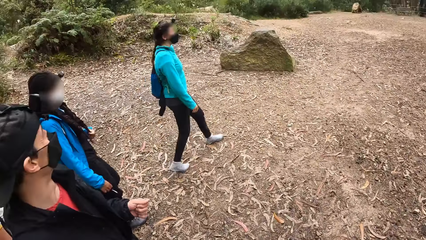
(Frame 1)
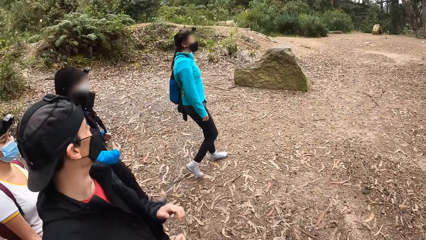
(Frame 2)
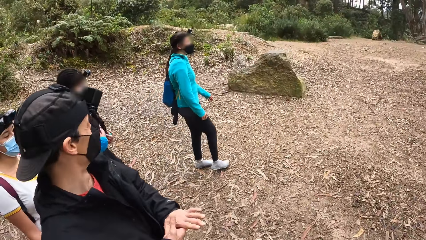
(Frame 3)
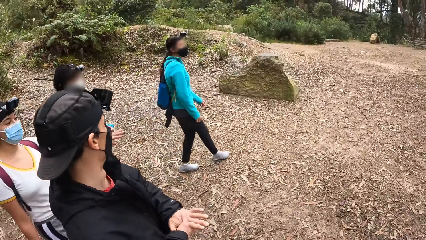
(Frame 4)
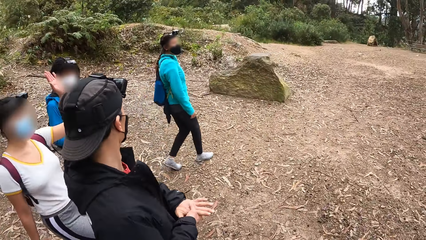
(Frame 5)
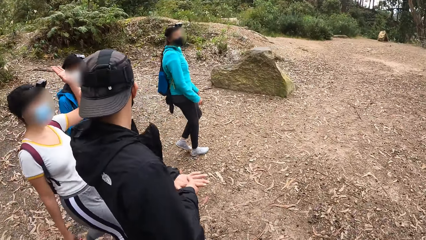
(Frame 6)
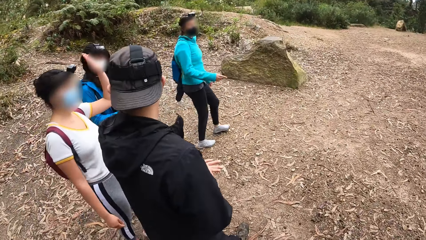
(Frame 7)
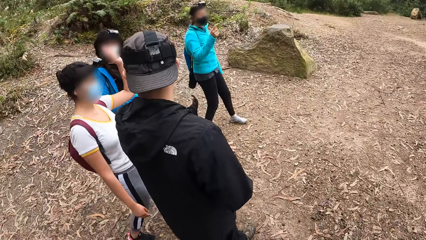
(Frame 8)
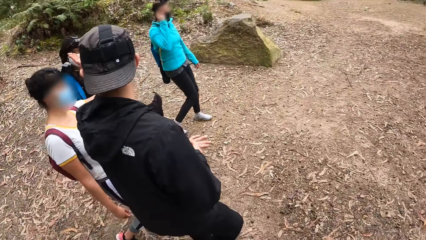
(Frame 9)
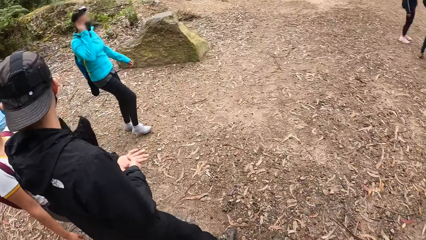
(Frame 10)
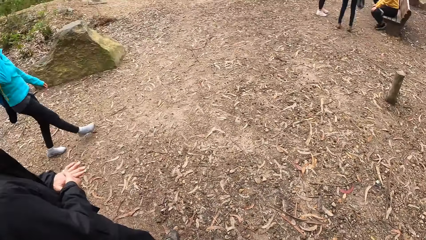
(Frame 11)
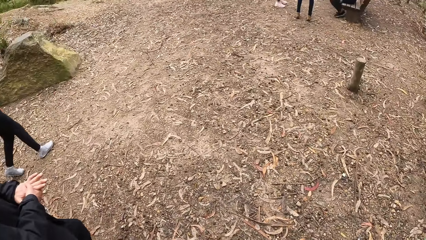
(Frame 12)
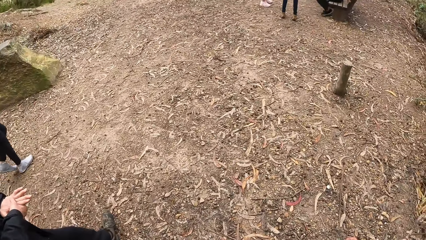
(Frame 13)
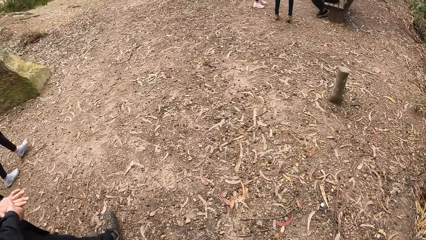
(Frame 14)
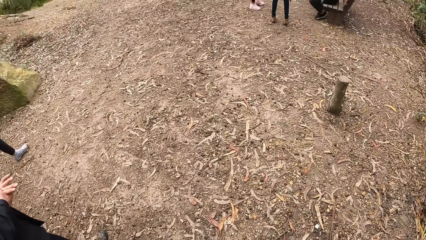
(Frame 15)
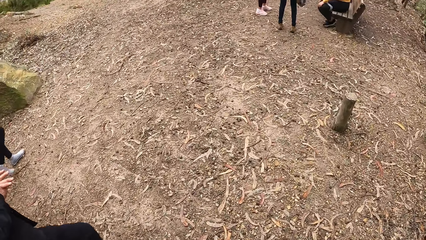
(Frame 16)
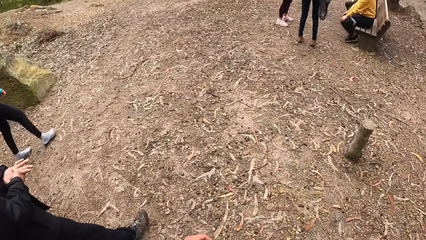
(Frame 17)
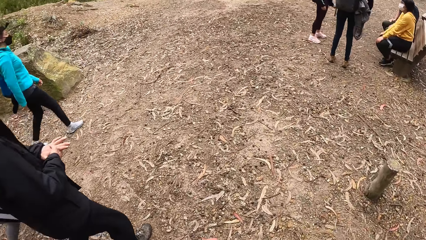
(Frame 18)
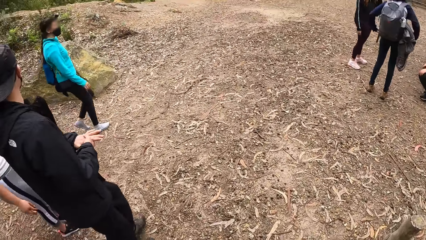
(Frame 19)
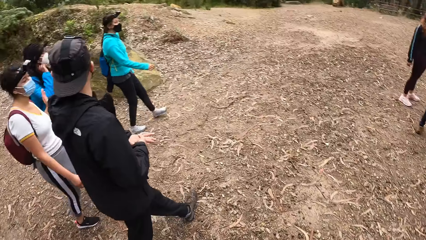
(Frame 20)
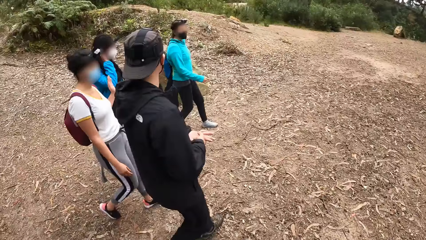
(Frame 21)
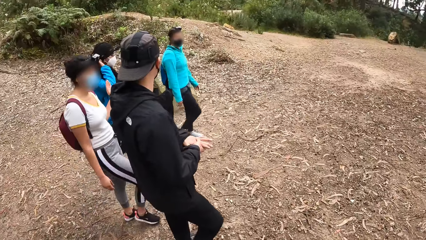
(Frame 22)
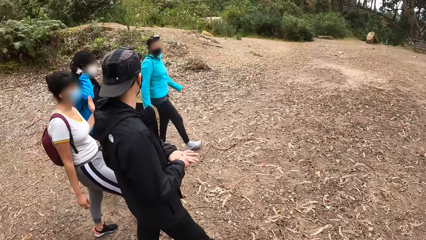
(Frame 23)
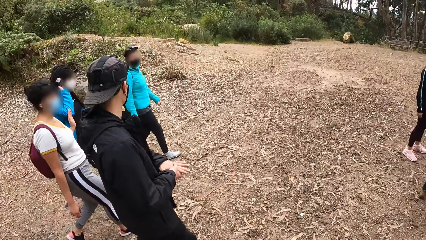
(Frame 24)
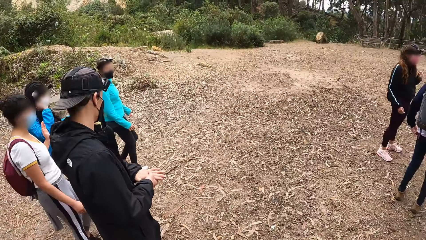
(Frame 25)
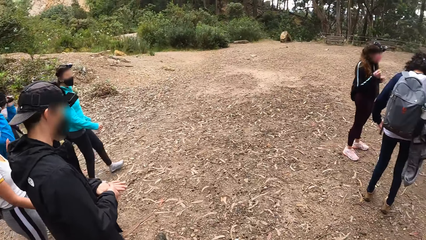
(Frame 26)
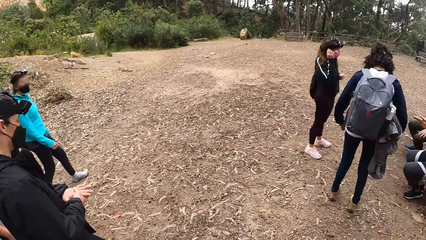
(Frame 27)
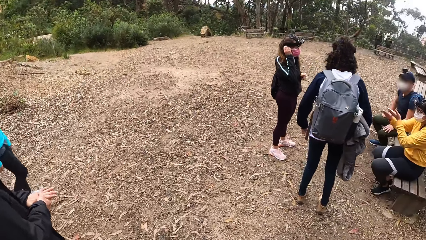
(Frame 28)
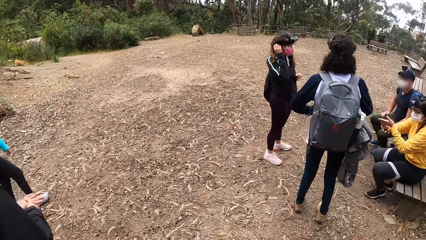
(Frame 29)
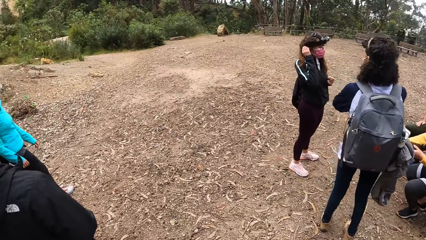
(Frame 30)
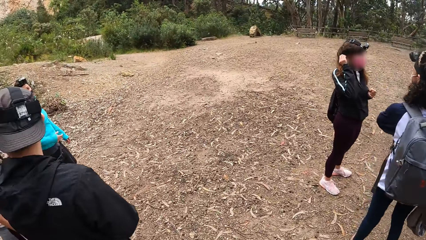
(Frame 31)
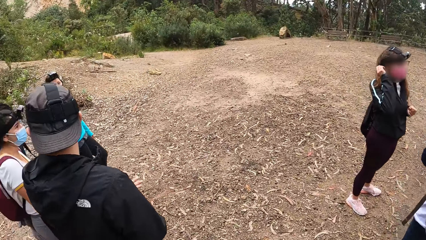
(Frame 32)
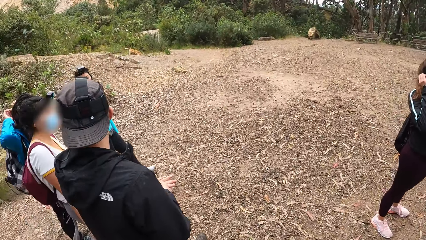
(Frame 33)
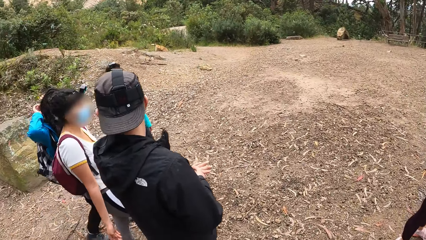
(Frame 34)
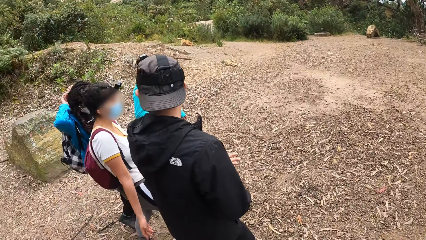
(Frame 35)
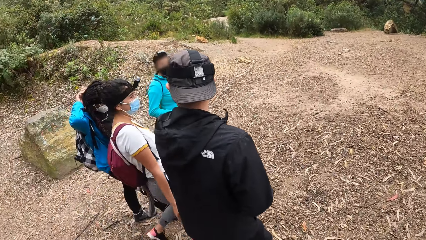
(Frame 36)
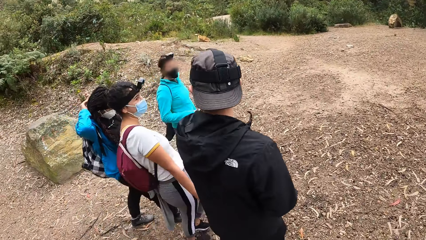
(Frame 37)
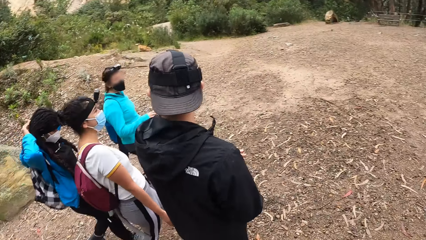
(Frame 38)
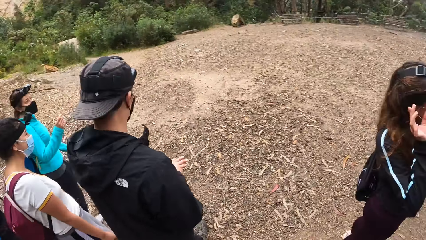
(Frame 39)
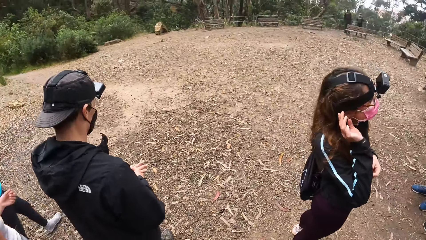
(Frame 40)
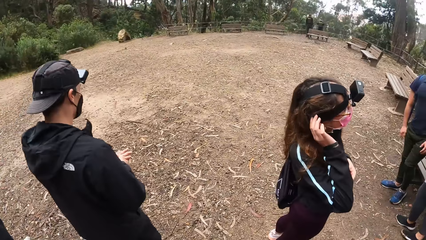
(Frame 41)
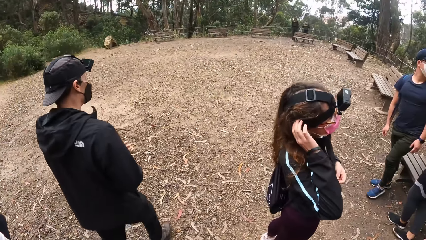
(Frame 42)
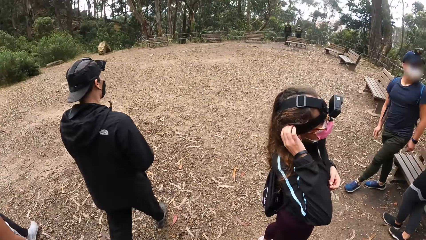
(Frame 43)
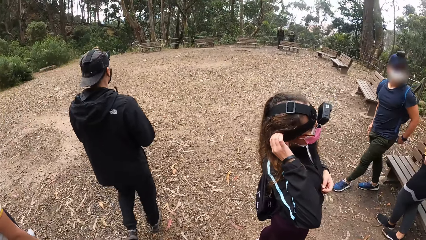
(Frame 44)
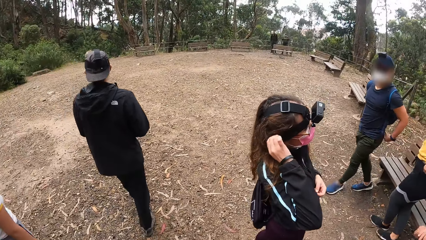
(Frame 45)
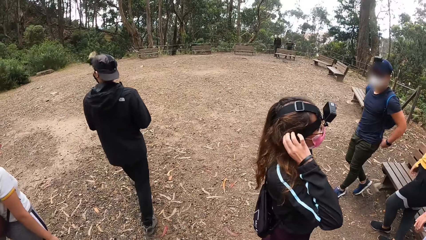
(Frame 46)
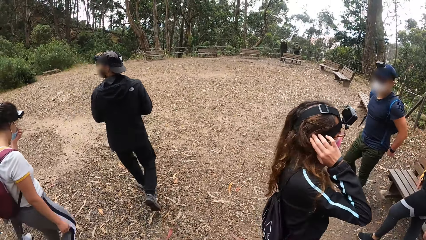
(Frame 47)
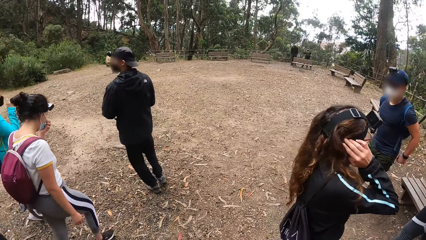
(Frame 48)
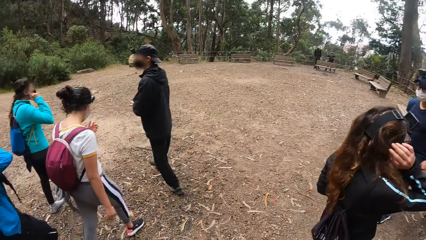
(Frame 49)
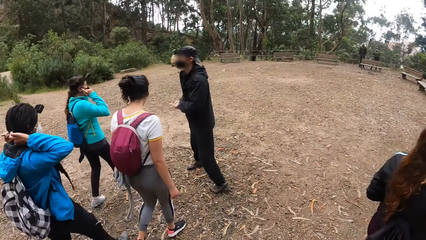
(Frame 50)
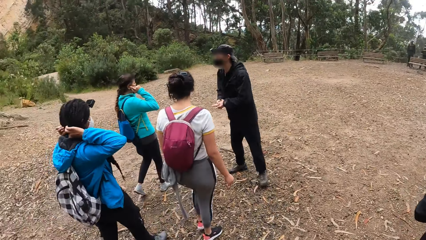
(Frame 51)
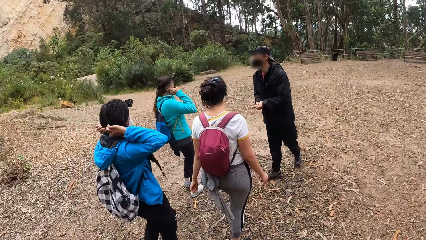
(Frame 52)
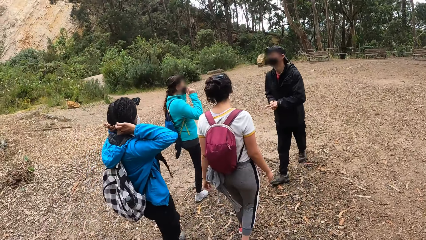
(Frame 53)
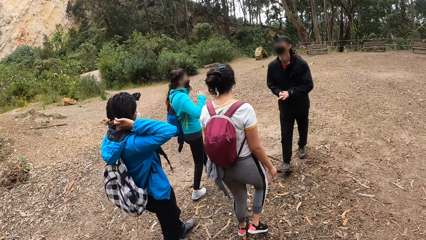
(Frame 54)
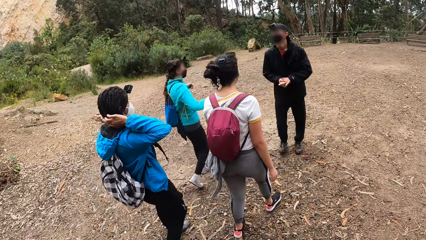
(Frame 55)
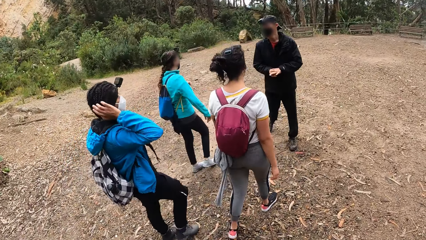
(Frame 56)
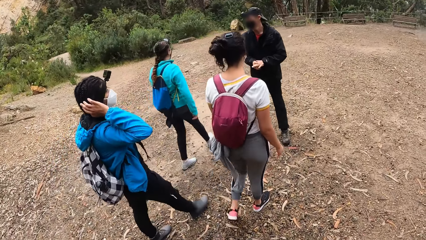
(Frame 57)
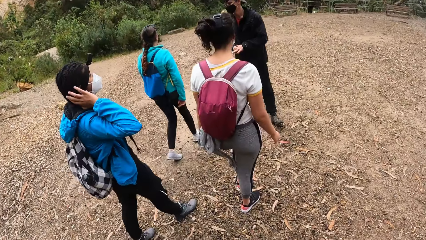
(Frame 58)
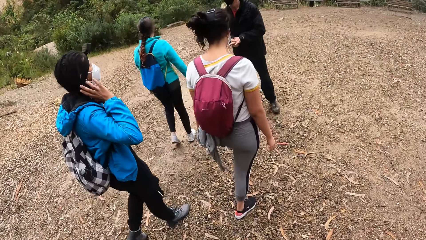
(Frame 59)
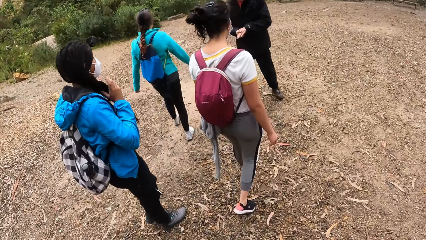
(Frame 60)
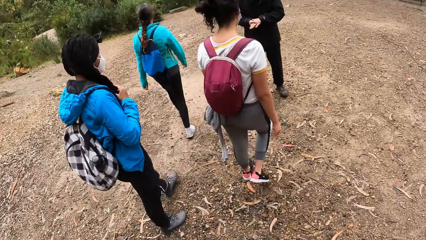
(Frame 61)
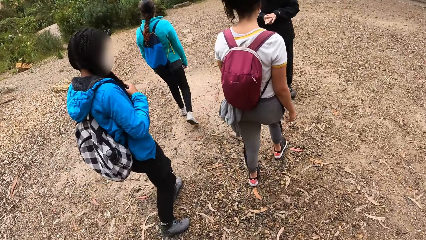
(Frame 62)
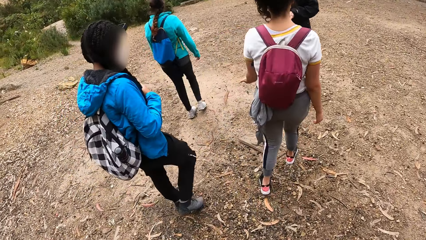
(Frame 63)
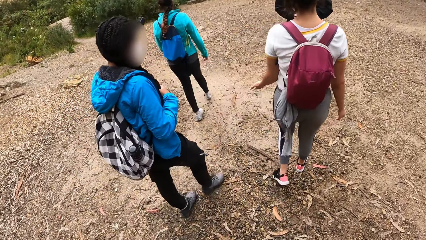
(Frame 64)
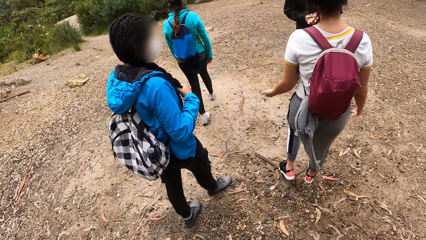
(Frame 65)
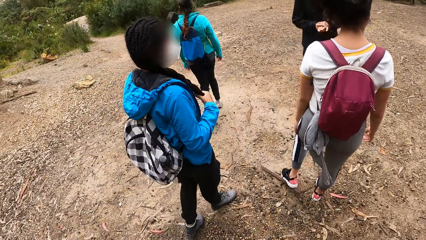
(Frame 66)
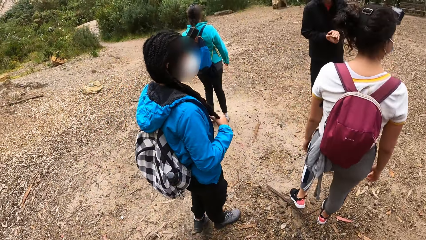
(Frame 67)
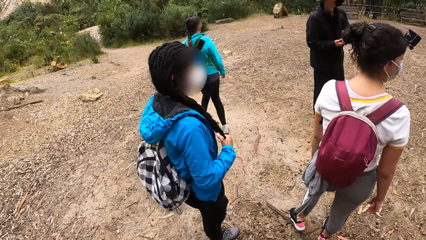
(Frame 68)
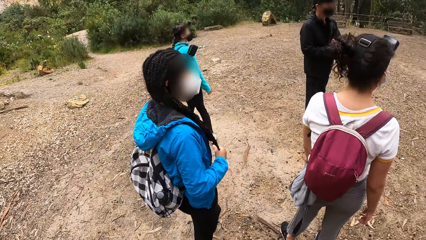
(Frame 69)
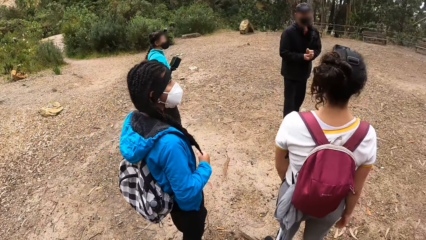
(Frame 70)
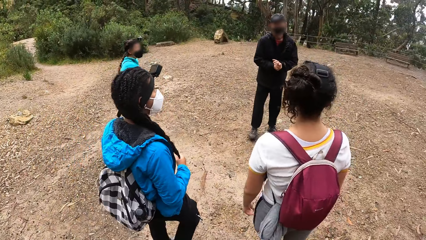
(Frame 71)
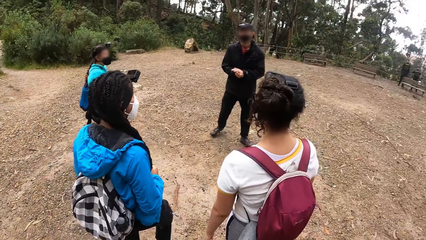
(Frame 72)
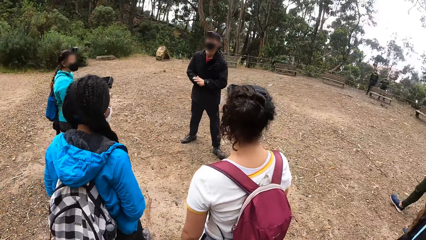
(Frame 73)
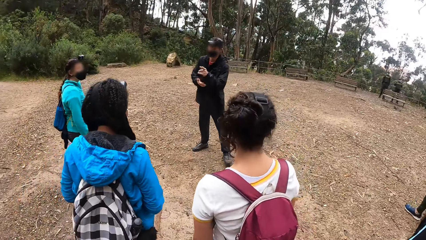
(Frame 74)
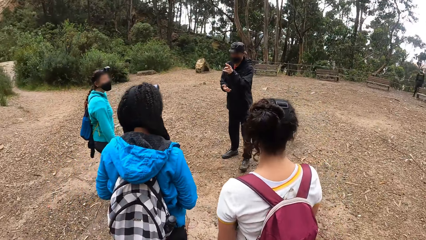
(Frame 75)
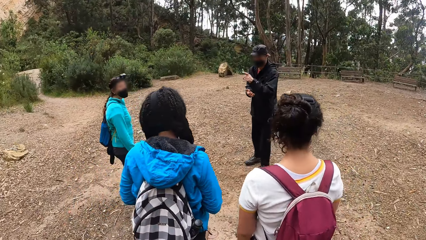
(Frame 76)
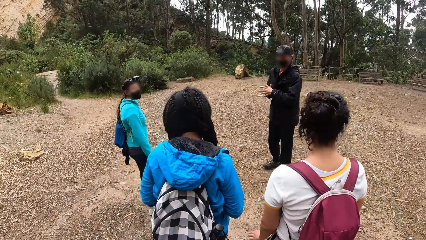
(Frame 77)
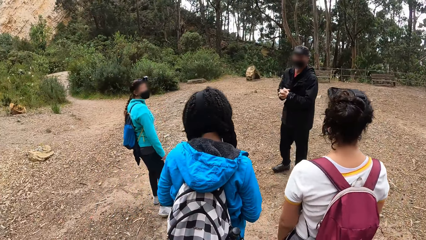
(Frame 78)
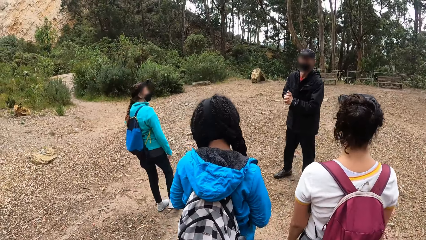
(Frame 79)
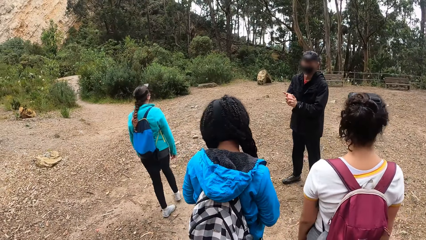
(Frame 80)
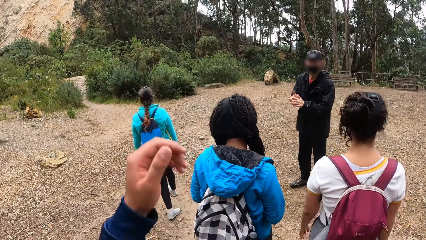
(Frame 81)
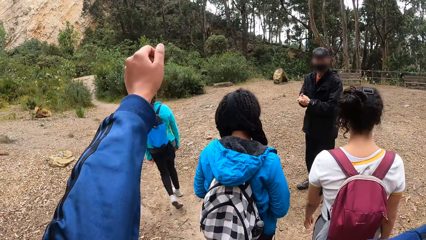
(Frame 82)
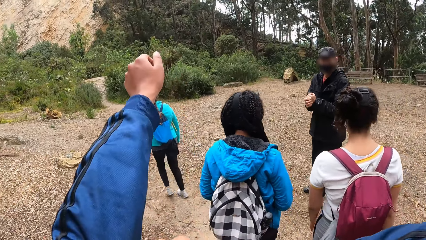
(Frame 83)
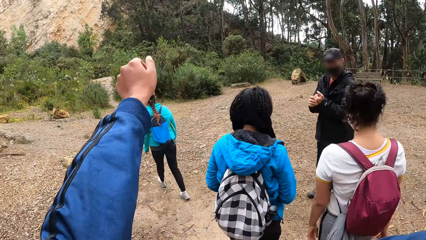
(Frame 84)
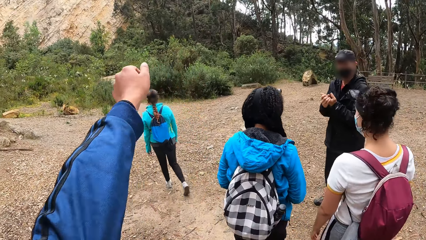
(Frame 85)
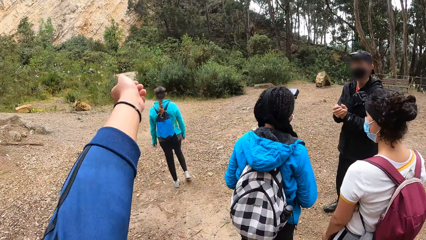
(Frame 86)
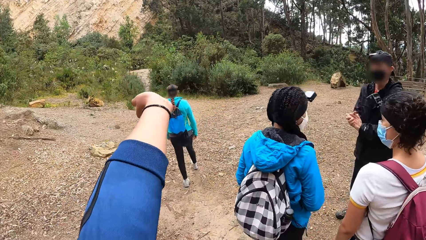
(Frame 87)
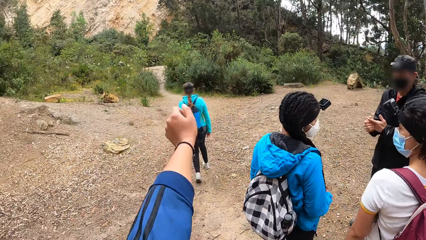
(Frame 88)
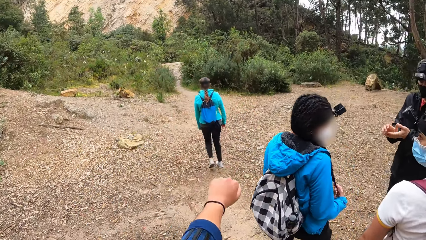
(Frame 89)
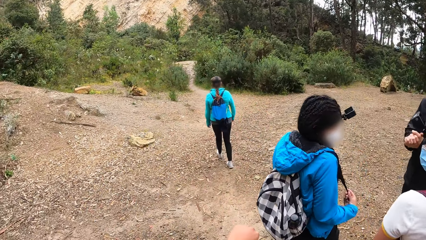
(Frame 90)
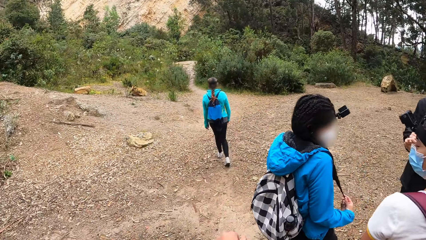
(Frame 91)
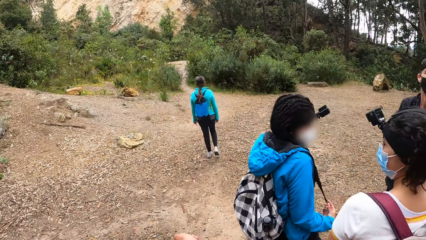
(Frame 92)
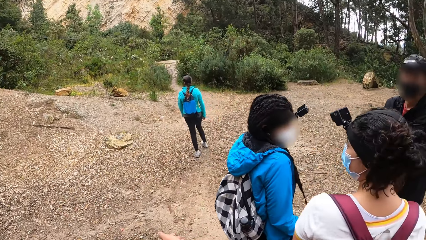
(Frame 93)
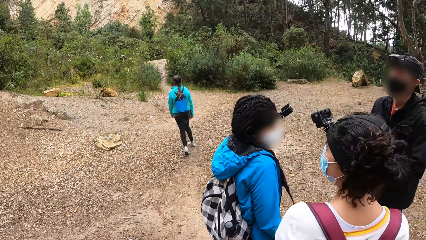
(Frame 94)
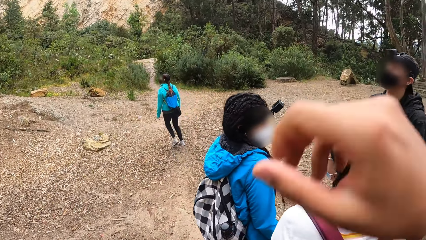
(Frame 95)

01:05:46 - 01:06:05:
A person converses with another person. The other person lifts a hand. The camera wearer walks in the forest. The first person converses with the other person. Another person straightens the hair. The camera wearer looks around. The first person sways a hand. The camera wearer raises his left hand up. He straightens the jacket. He looks around.
